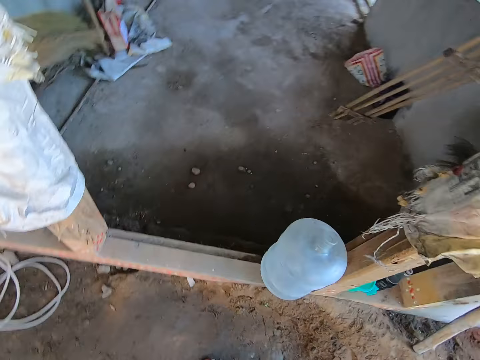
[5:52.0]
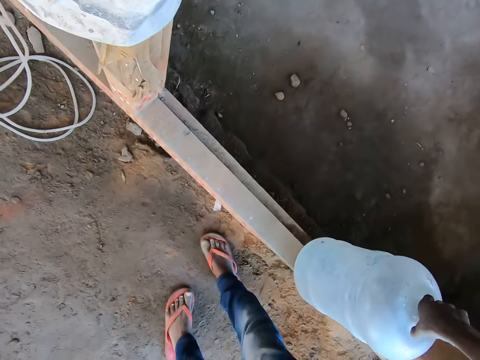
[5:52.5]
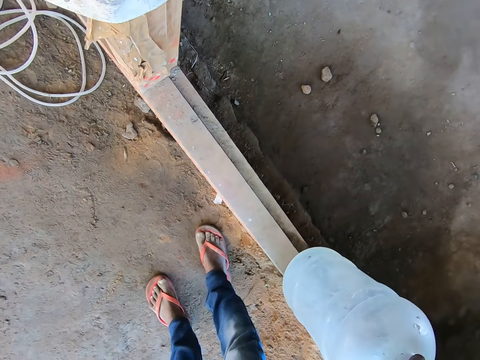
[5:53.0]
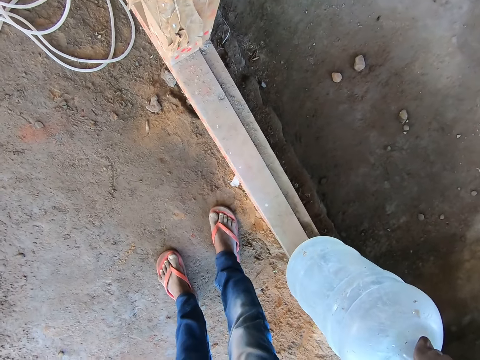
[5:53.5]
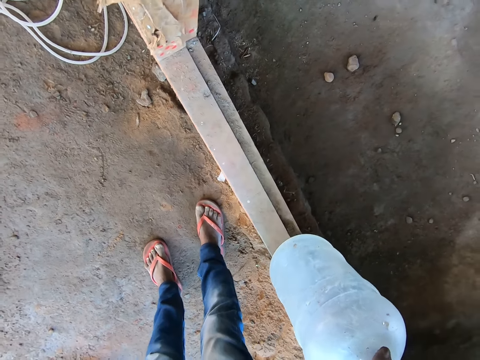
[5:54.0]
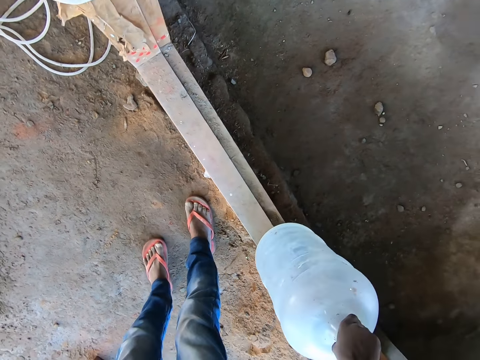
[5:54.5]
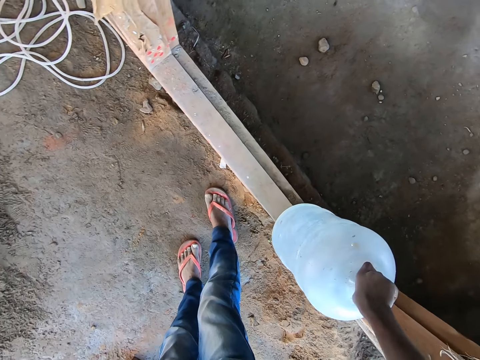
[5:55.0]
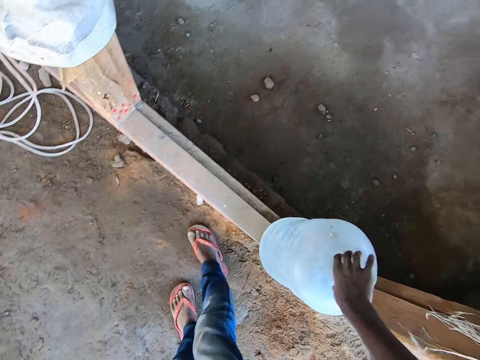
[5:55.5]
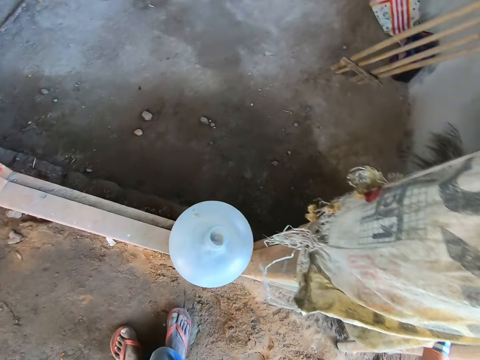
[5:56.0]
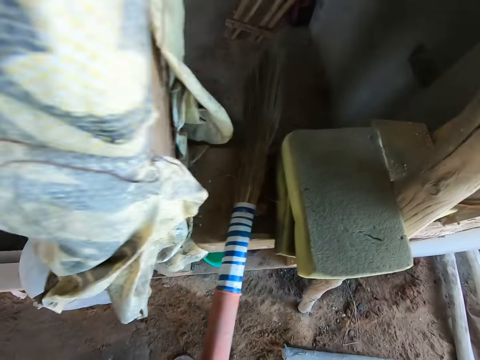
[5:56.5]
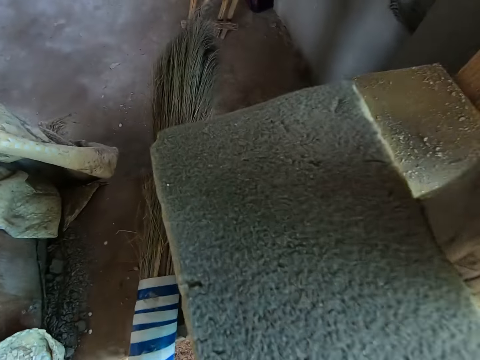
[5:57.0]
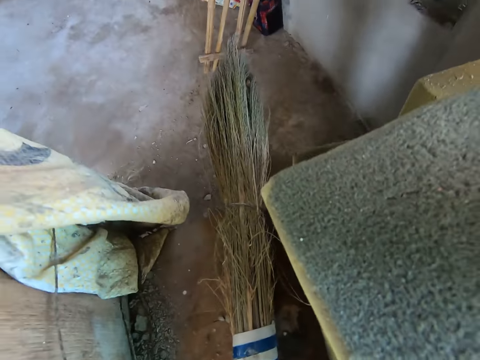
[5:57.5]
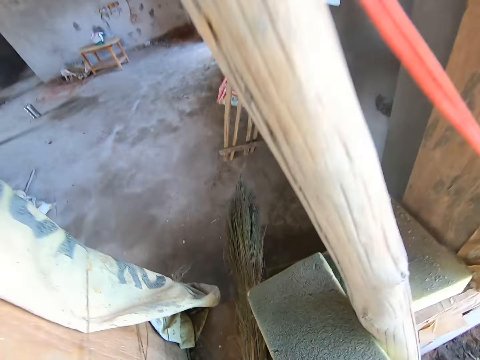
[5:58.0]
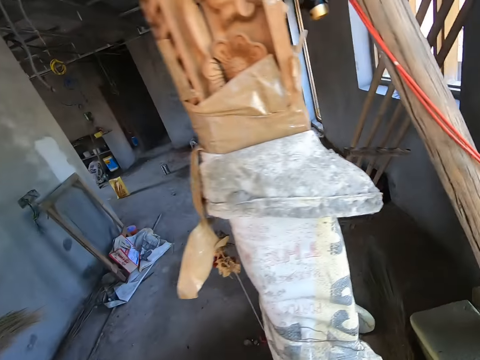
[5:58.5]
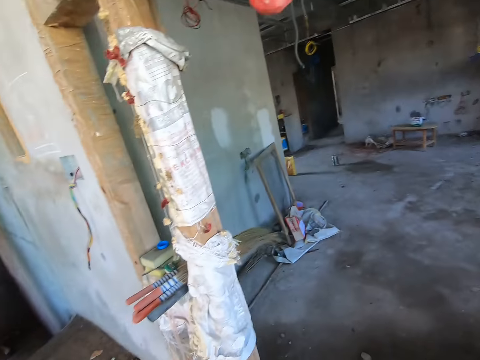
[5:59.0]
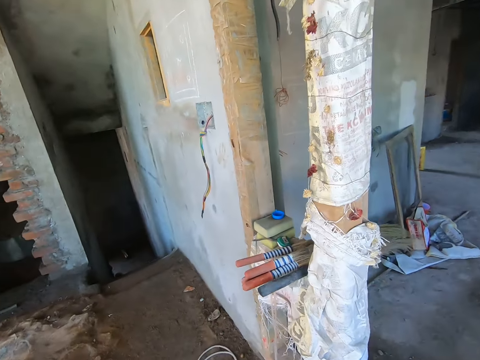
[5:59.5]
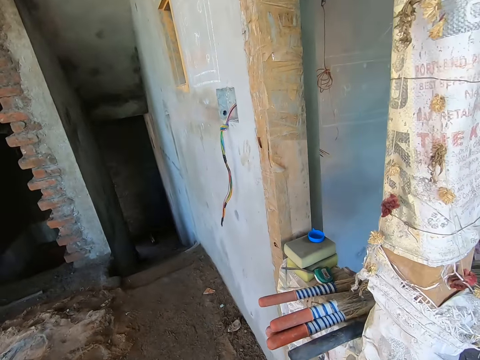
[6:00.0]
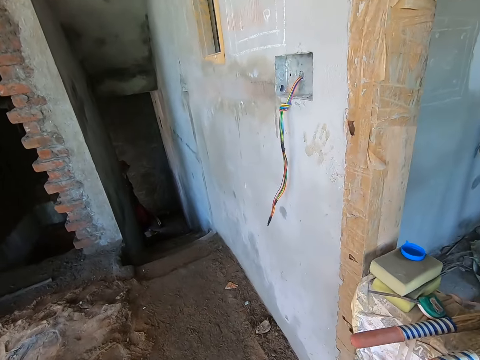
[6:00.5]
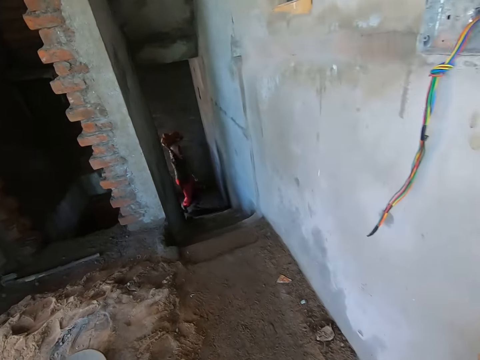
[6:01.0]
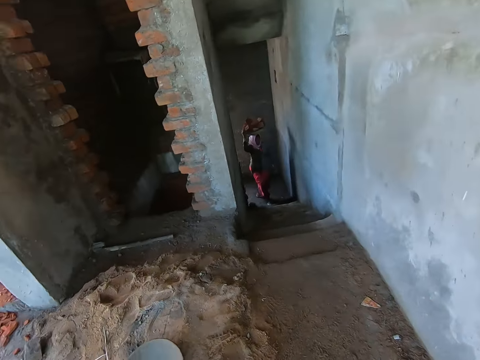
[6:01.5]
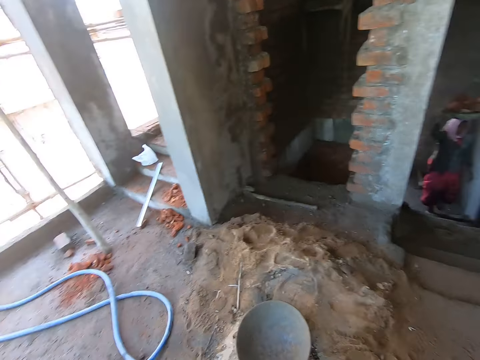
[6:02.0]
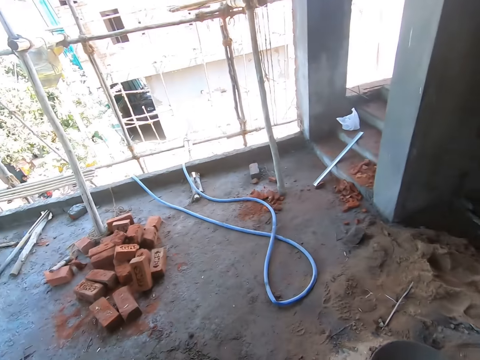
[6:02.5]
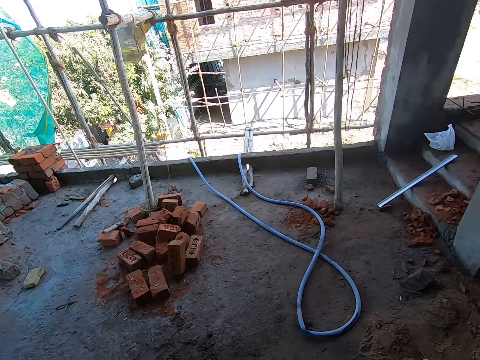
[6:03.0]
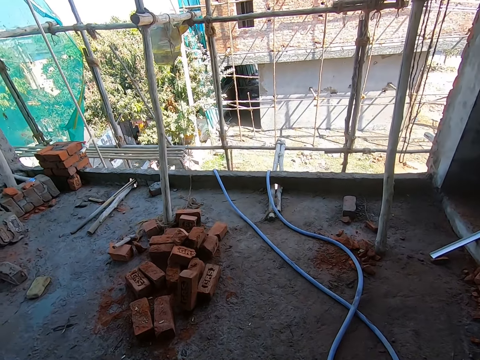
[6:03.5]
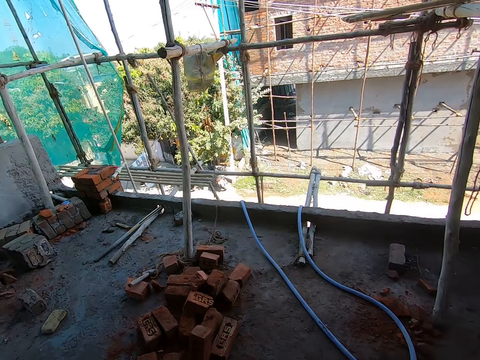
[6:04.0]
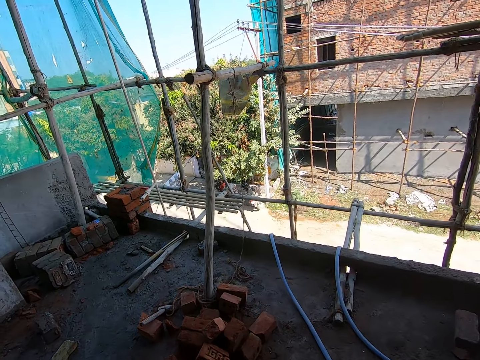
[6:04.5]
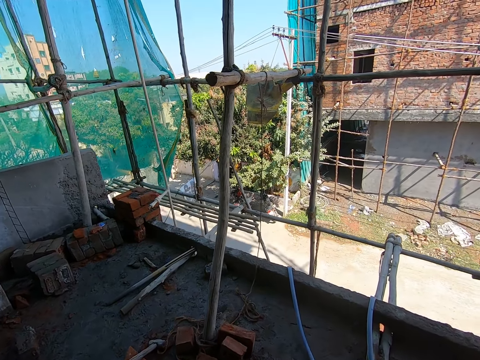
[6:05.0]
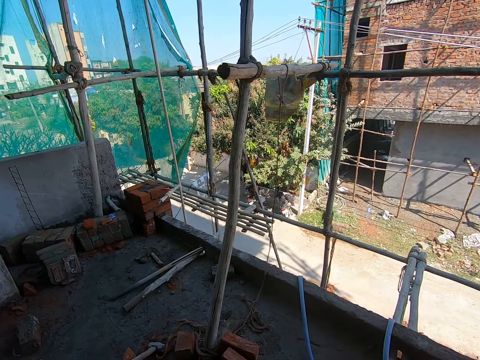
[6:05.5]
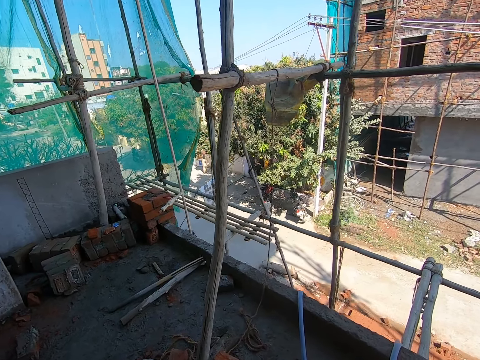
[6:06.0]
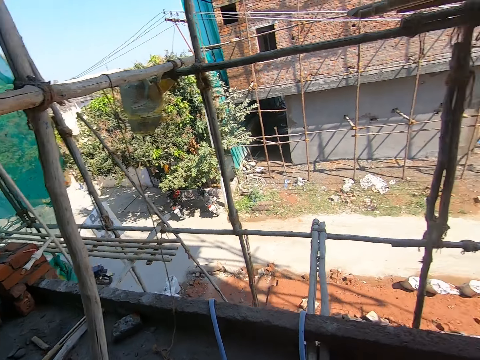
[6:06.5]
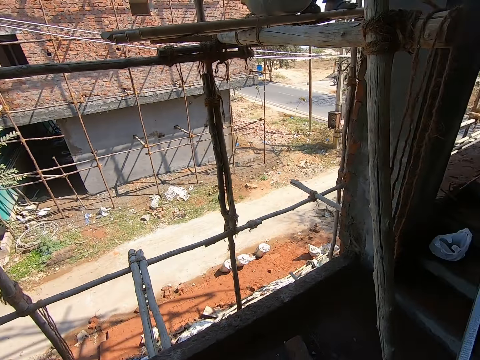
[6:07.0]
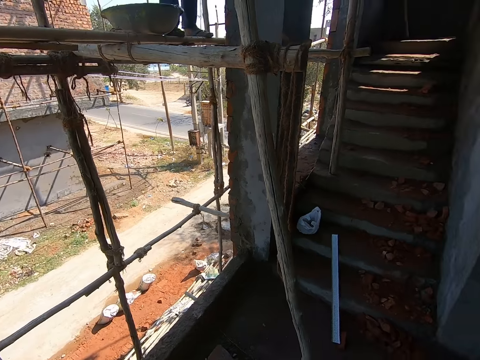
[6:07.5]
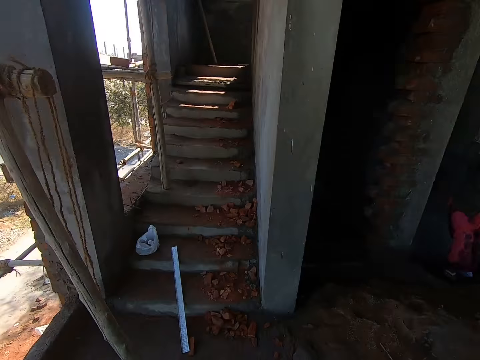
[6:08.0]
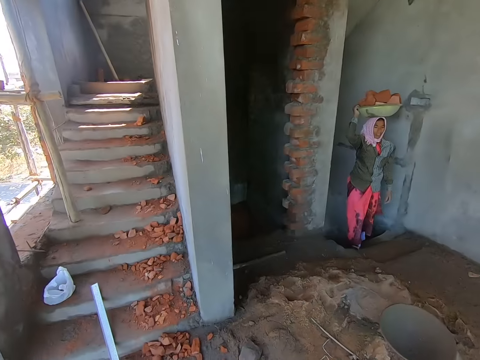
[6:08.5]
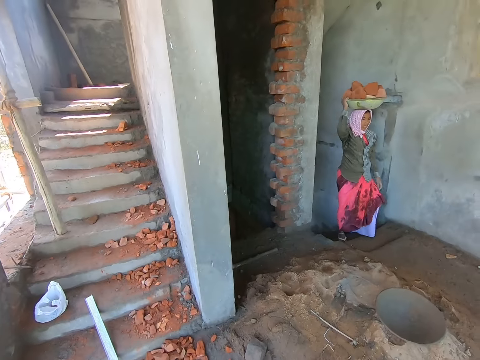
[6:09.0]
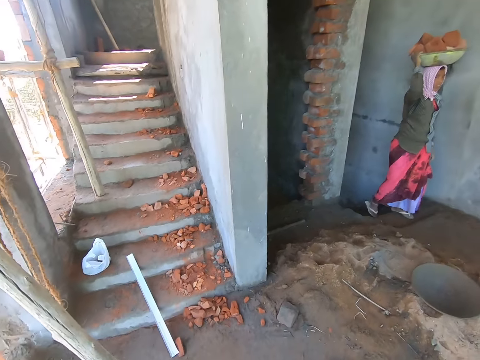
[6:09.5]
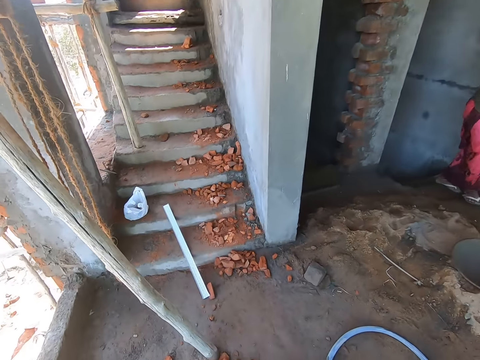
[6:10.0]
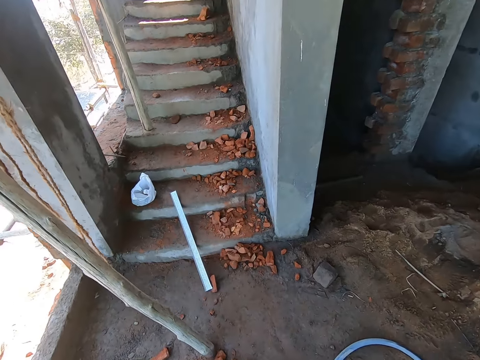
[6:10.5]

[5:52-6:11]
The camera wearer moves a water dispenser bottle with his right hand. He carries the bottle with water. He walks down the stairs. The woman carries a pan of bricks on her hand with her right hand. She climbs up the stairway. The camera wearer looks around. The woman converses with the camera wearer.

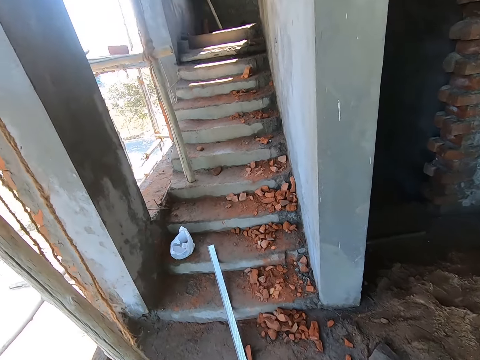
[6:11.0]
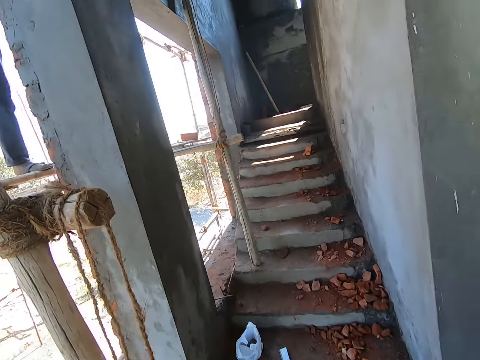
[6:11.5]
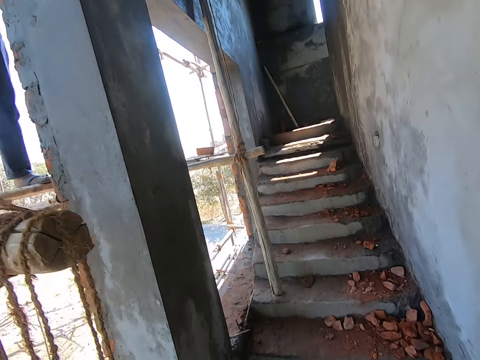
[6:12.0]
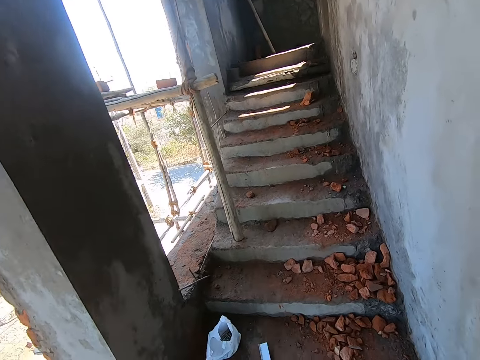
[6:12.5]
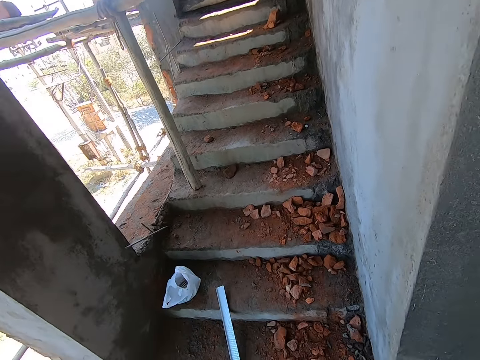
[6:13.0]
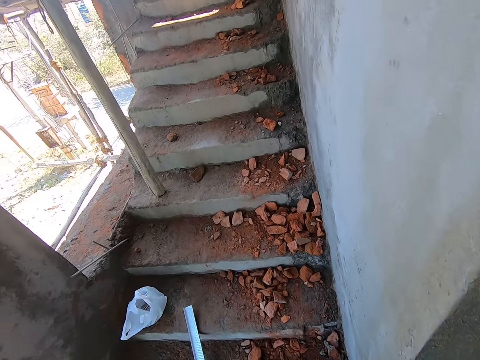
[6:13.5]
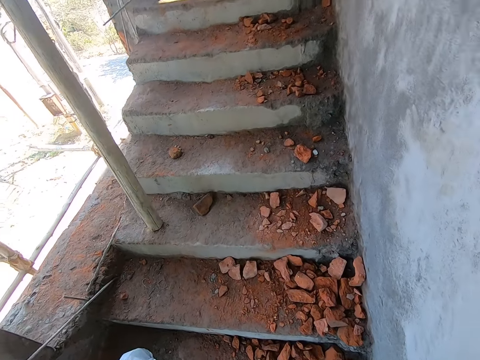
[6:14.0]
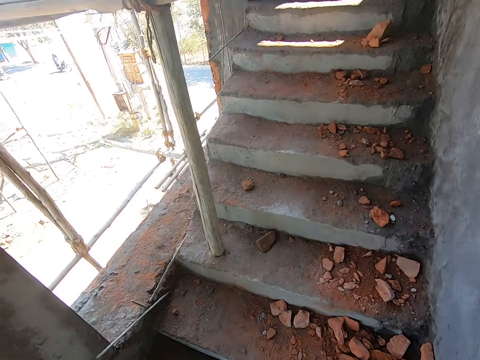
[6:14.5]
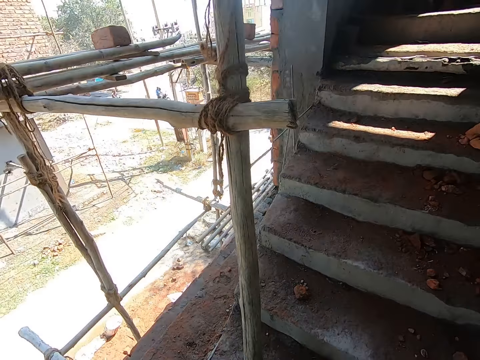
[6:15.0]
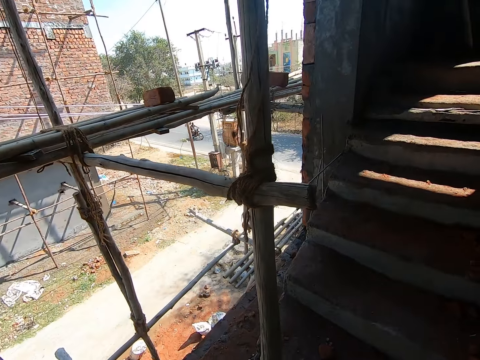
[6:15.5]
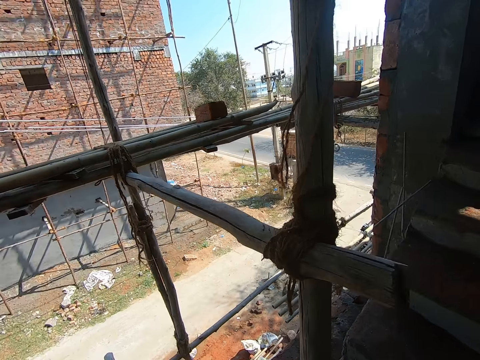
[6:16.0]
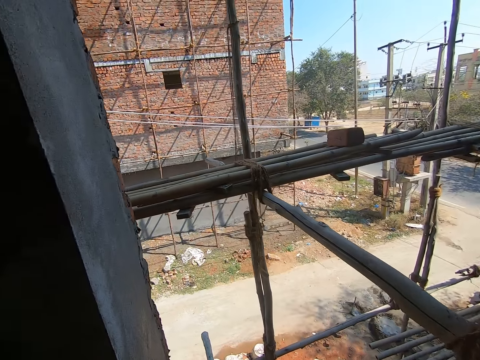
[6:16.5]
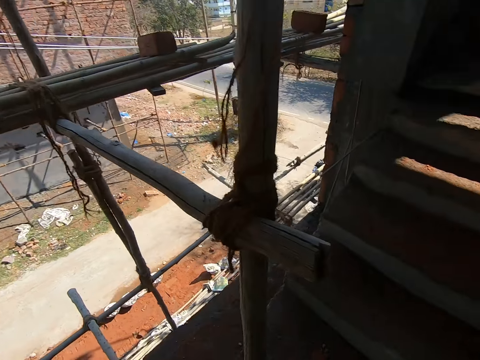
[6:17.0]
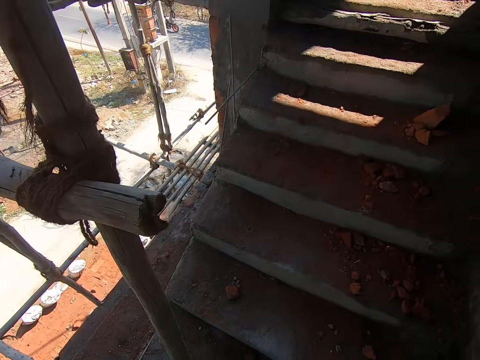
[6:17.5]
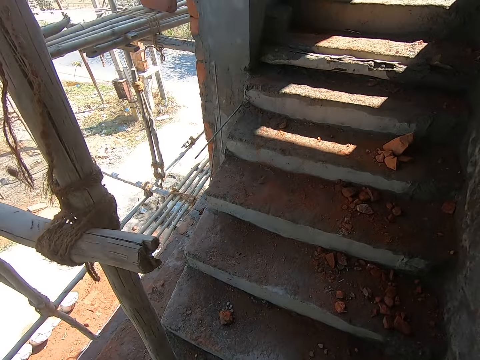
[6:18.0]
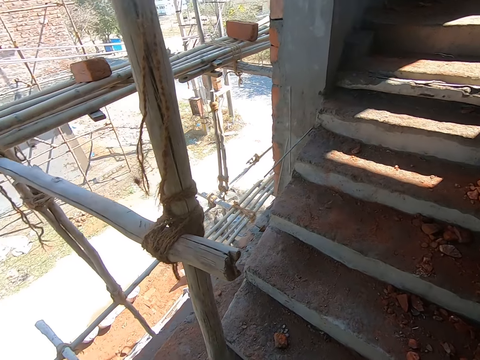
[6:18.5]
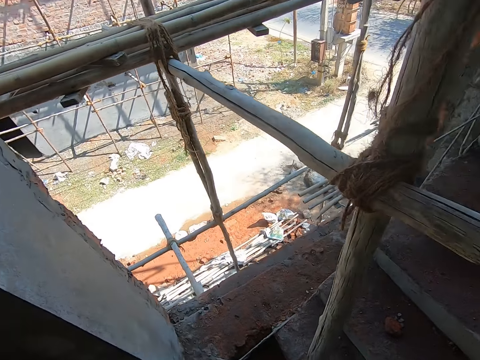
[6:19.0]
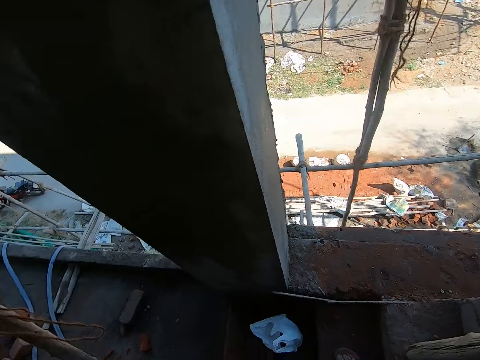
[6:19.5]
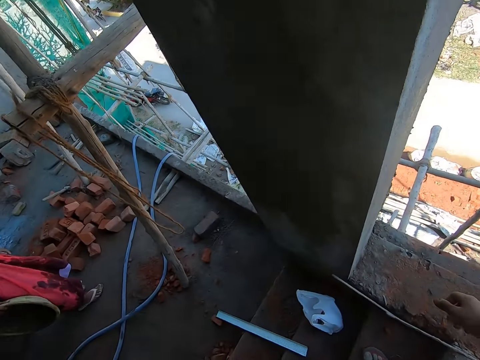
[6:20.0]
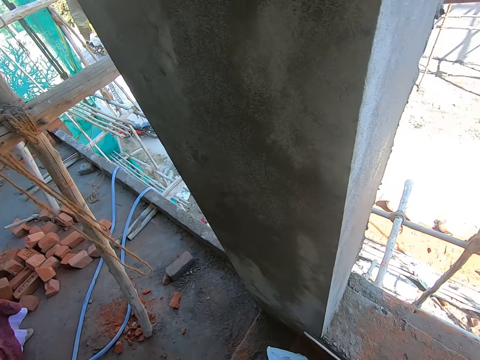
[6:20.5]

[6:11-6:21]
The camera wearer climbs the stairs. The man converses with the camera wearer.
